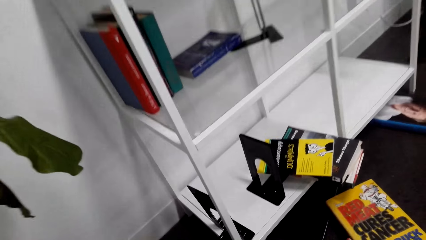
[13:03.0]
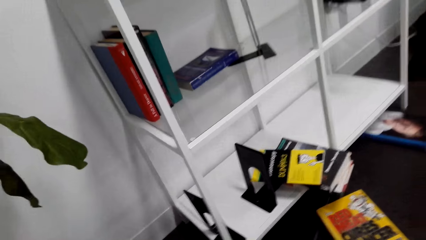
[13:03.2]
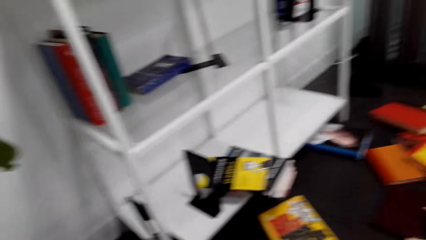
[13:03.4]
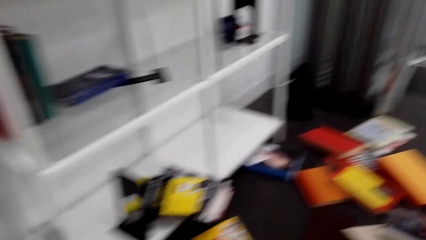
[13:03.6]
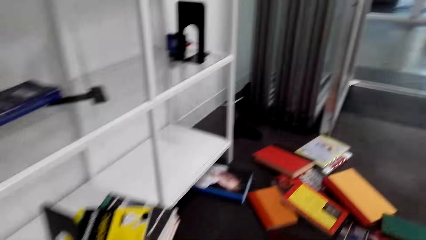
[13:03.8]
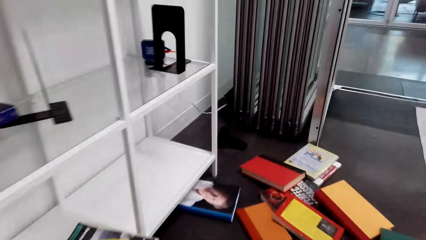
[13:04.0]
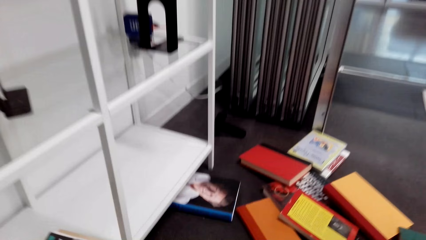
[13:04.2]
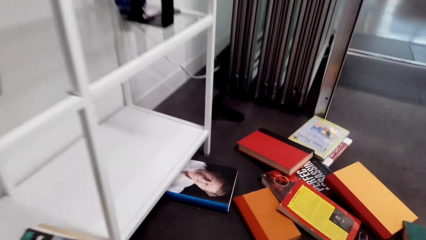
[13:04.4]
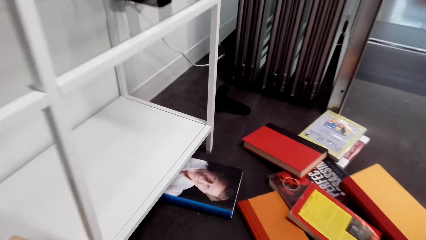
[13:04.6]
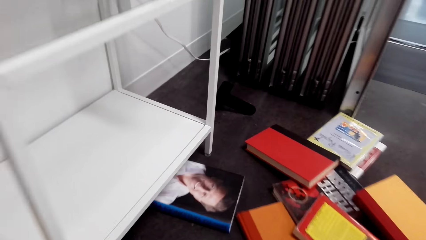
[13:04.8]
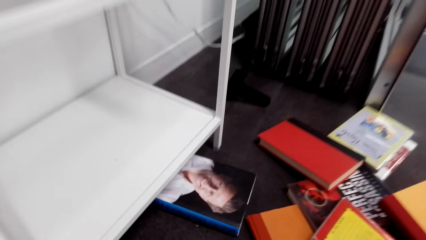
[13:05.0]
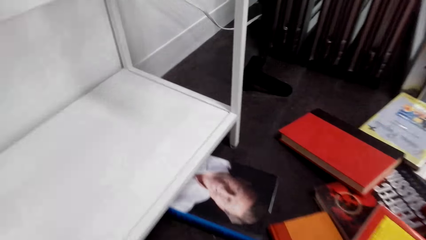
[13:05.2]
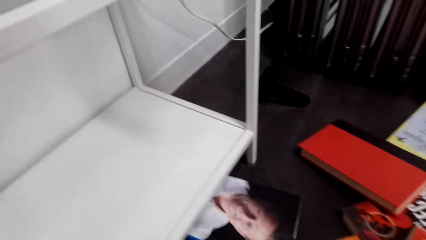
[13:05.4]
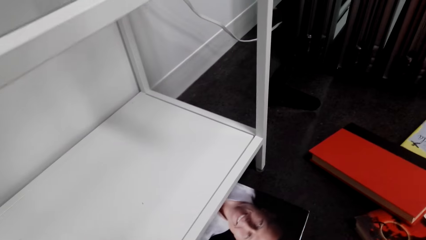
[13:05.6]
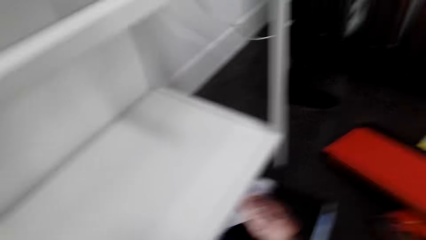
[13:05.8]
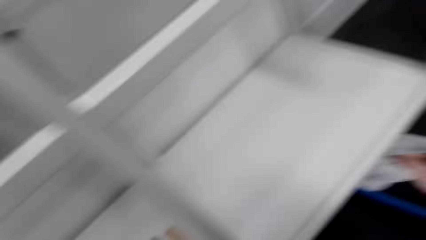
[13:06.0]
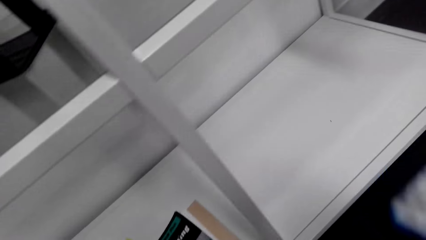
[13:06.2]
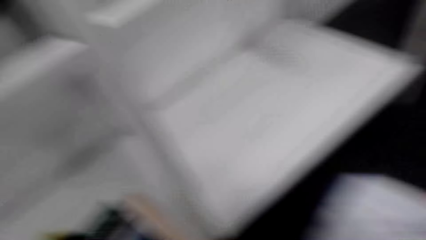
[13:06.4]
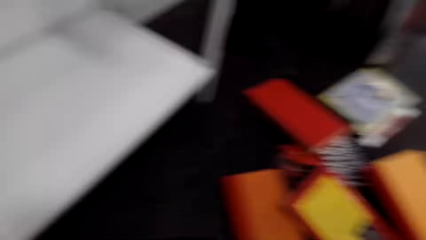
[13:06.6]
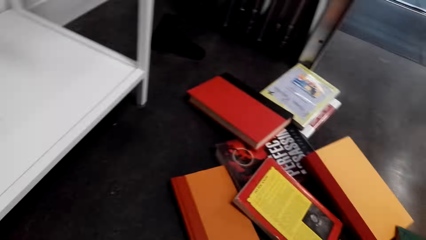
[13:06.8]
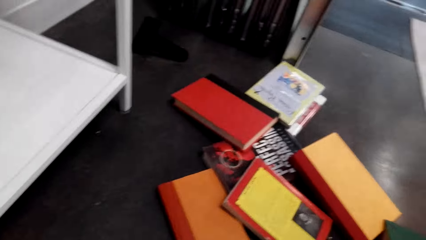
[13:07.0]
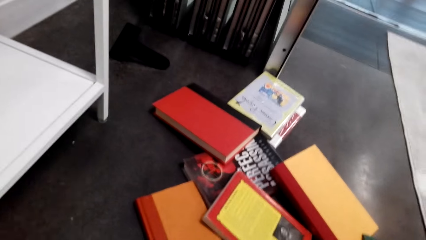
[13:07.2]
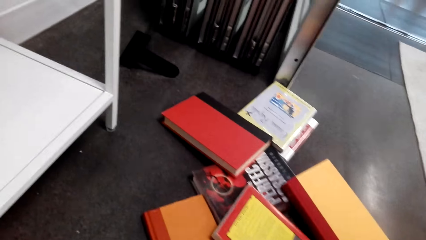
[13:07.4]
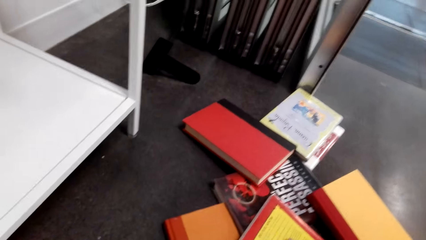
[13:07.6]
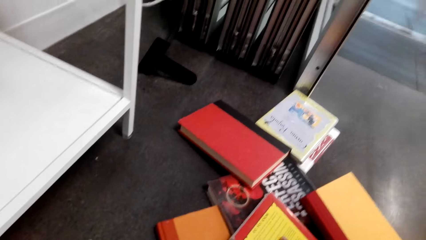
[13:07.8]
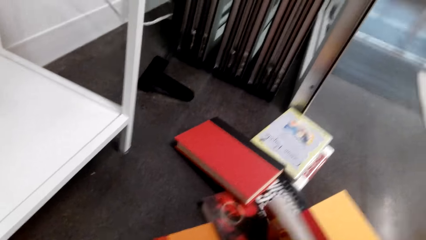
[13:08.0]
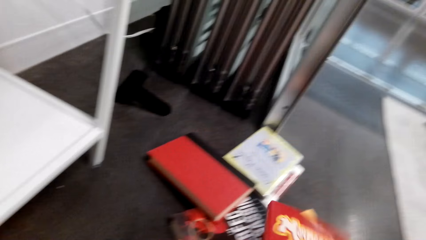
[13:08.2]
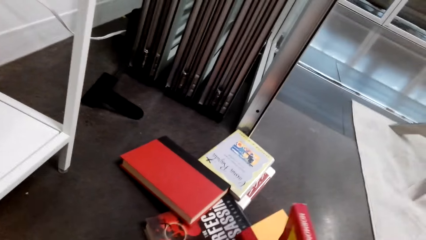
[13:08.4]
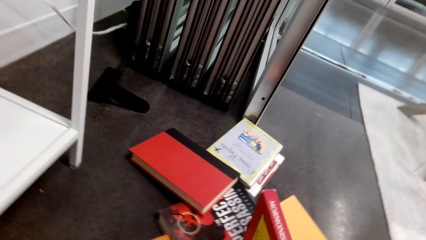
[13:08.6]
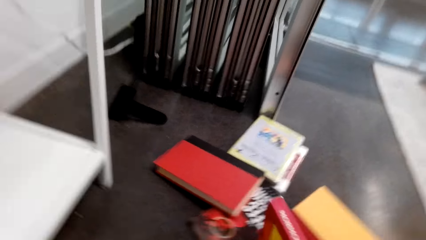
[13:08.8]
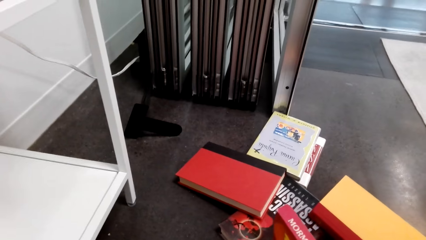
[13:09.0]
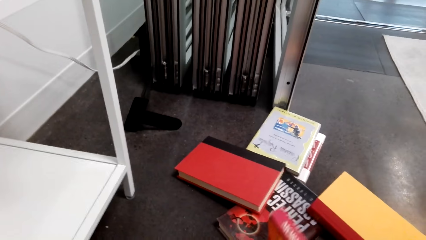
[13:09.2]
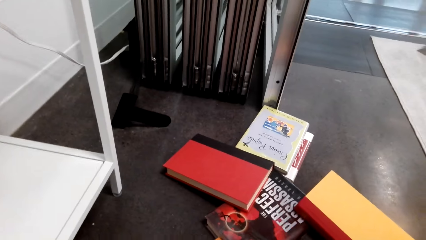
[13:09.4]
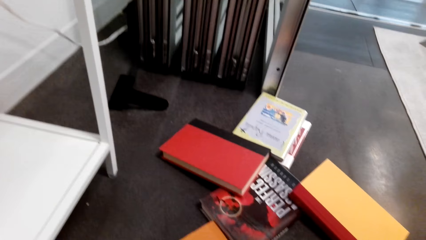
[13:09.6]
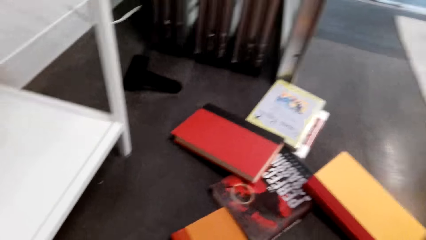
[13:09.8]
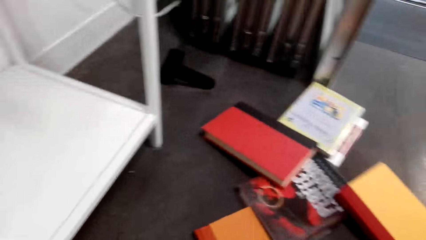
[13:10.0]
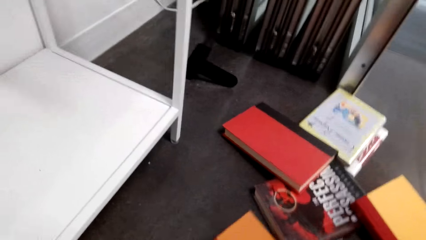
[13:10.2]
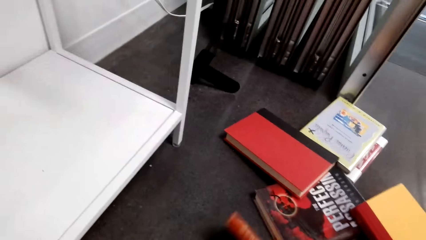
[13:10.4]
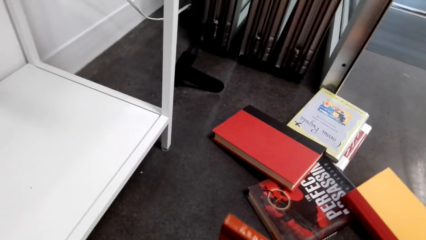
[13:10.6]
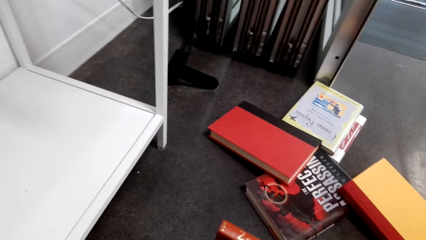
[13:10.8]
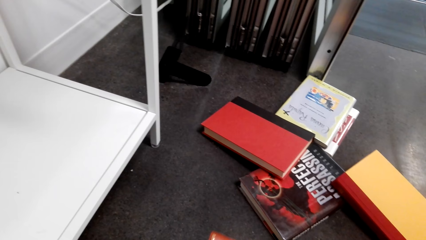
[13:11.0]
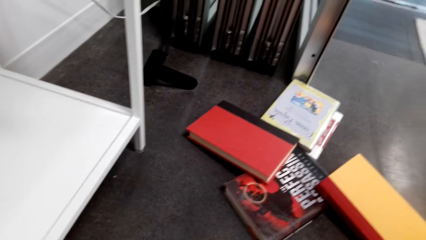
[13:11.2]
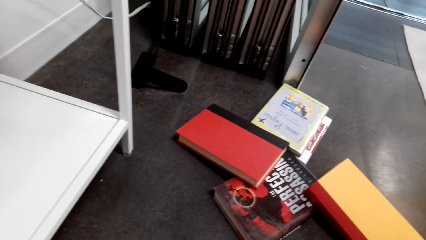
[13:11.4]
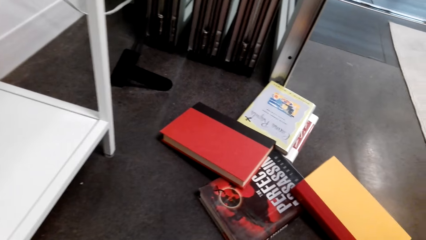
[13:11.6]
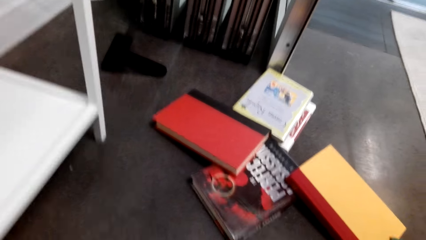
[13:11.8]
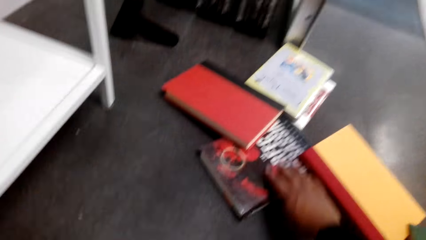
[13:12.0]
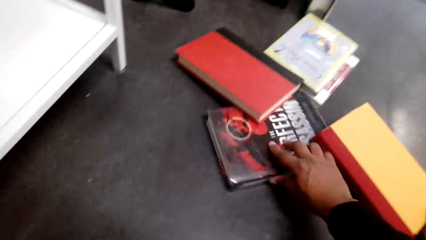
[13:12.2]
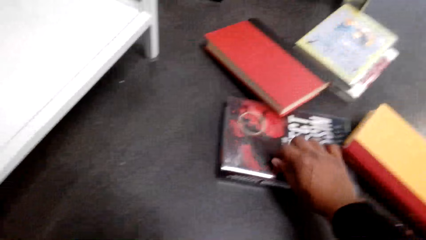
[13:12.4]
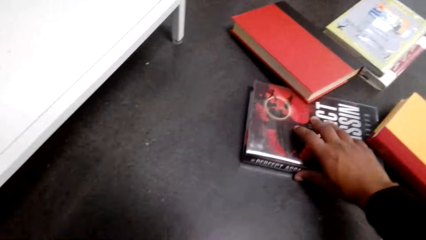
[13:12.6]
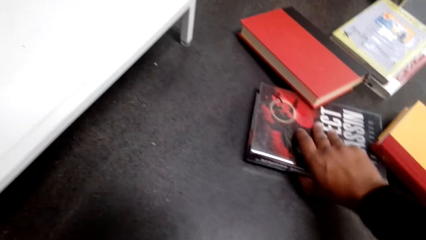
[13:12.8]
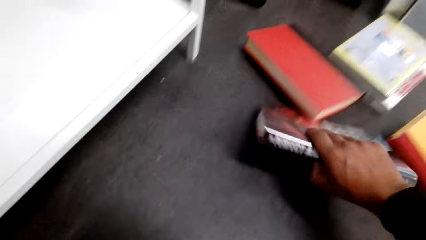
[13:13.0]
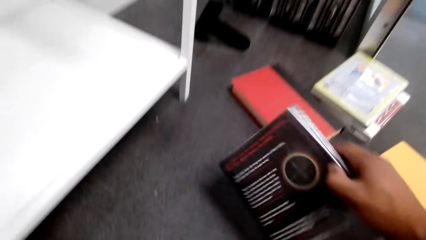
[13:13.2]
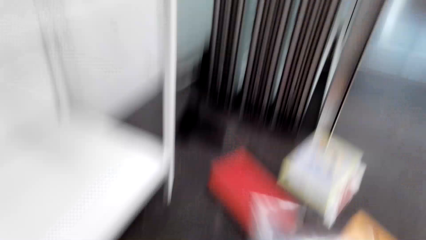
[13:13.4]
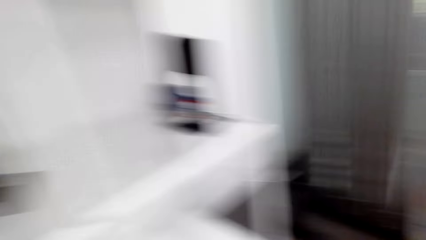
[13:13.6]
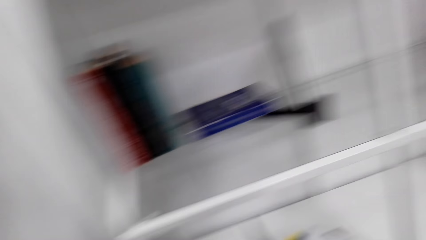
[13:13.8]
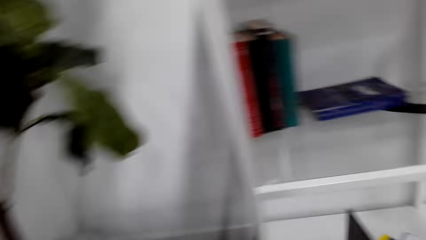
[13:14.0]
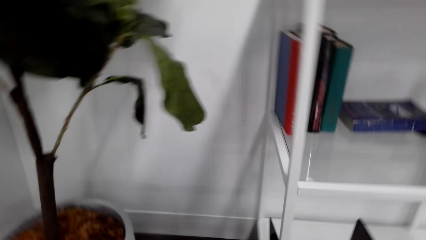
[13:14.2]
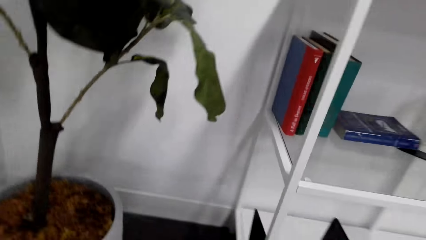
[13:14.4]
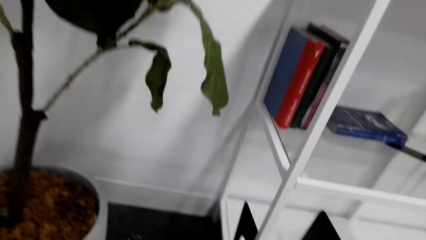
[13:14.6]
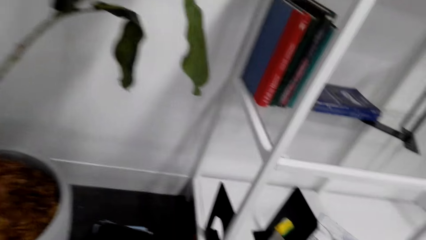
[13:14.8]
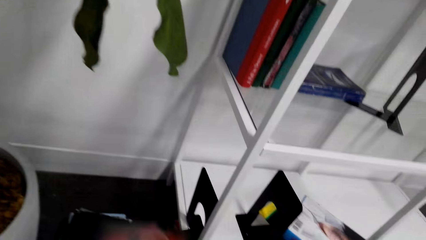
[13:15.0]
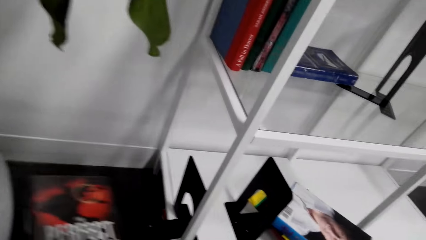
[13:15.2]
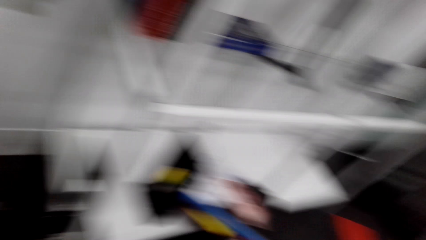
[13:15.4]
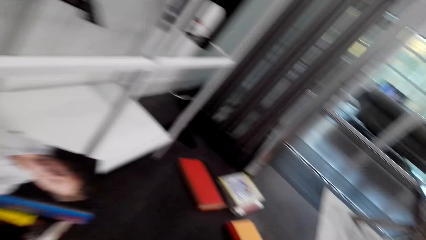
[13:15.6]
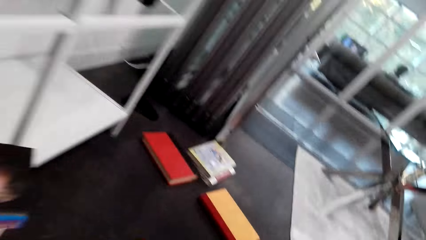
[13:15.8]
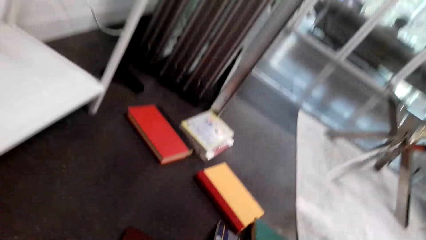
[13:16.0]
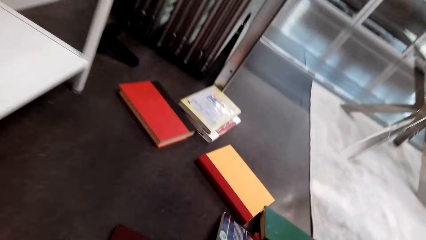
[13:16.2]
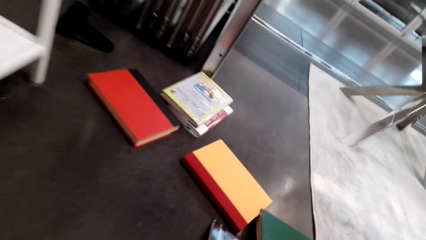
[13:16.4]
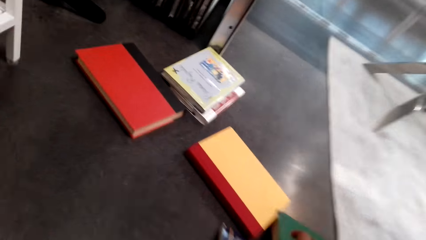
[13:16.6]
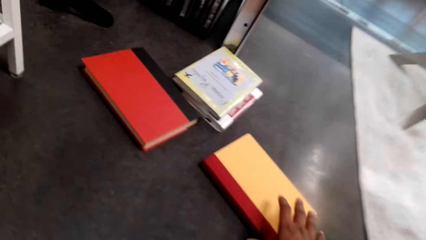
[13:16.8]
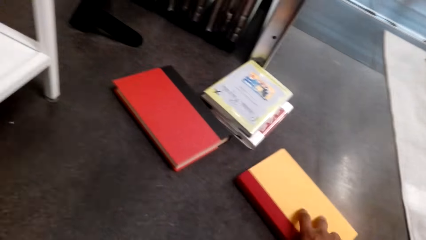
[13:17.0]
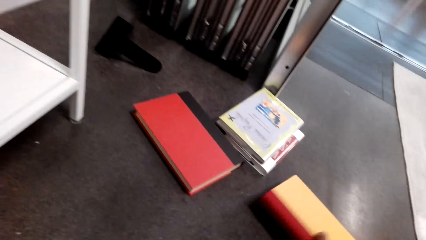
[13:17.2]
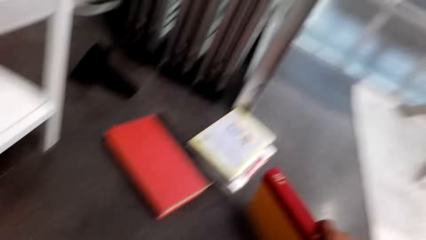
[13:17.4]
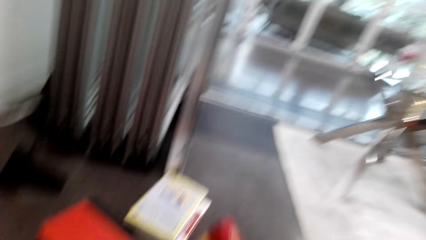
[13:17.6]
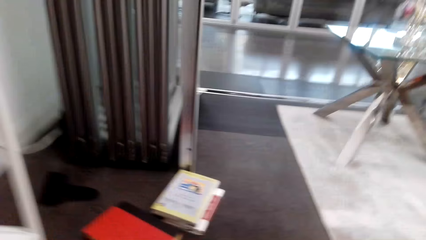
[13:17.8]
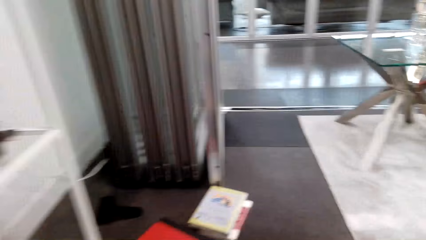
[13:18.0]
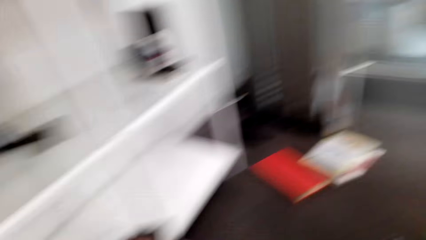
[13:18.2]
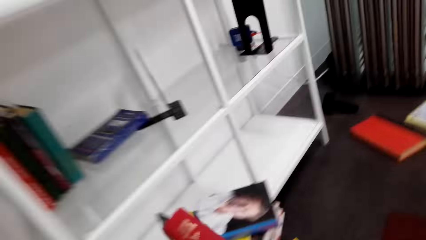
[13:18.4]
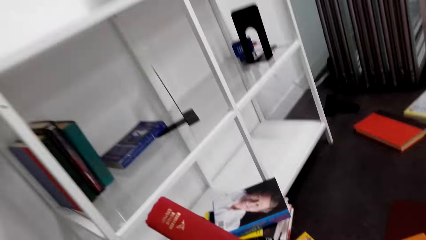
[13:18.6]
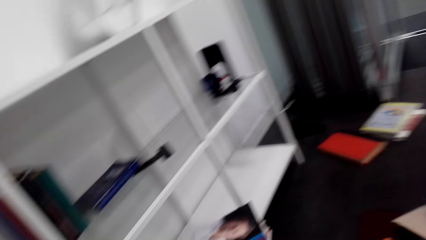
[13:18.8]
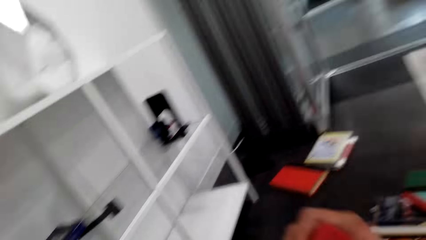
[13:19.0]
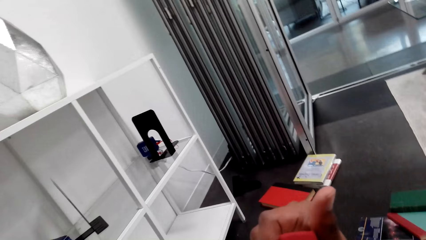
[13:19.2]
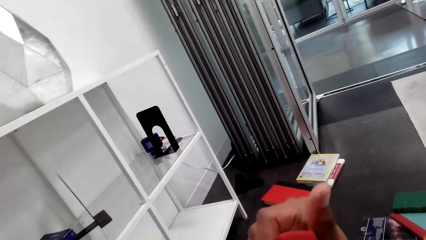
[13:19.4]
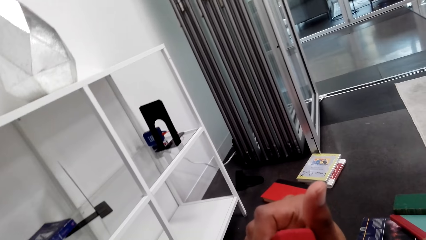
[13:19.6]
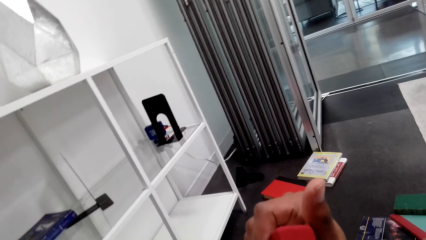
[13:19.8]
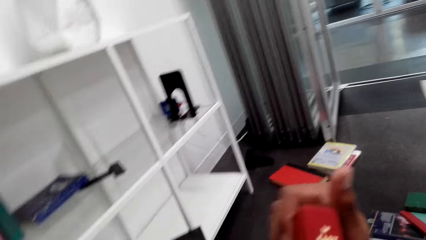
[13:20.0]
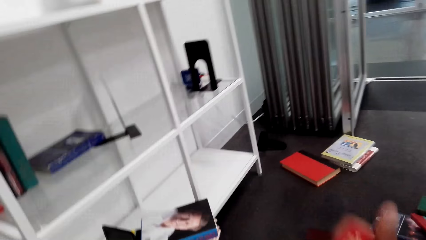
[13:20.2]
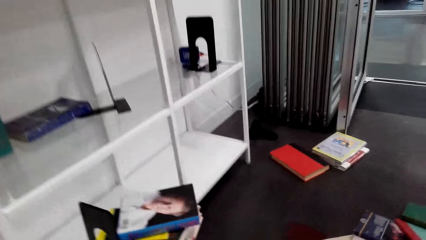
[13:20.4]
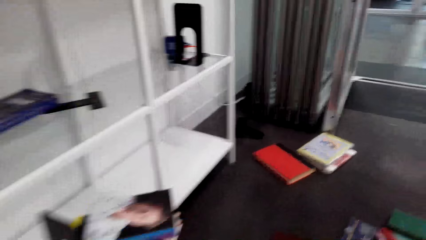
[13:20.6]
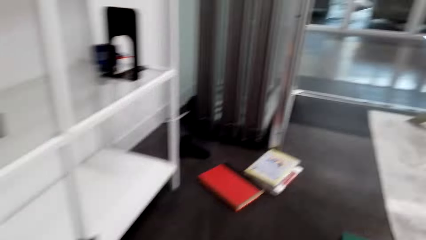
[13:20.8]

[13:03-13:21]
The camera wearer looks at the books on the floor. They walk around. They move beside the shelf. They pull a book on the floor. They take a book. They lift the book. They look at the books on the floor. They pick up a book on the floor. They look at the book. They put the book down. They take a book. They put the book aside. They look at the books on the floor. They pull a book. They take a book. They lift the book. They turn around. They look at the shelf. They place the book down. They look at the books on the floor. They walk around. They pick up a book on the floor. They lift the book. They look at the shelf. They look at the book. They lift the right hand.
